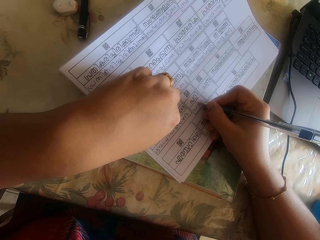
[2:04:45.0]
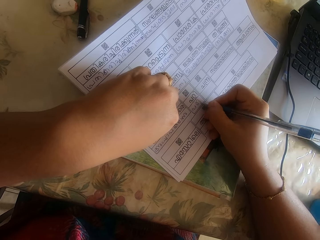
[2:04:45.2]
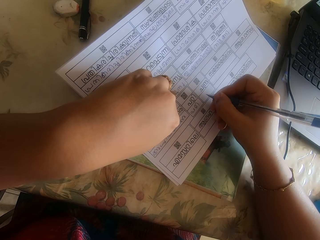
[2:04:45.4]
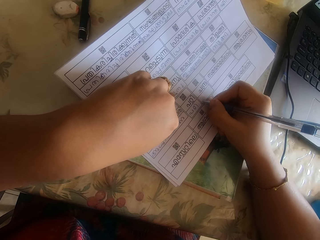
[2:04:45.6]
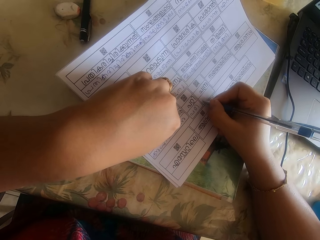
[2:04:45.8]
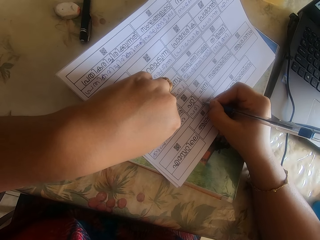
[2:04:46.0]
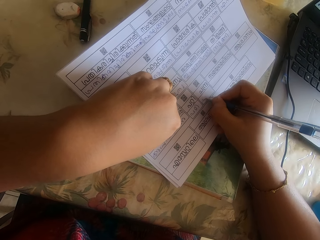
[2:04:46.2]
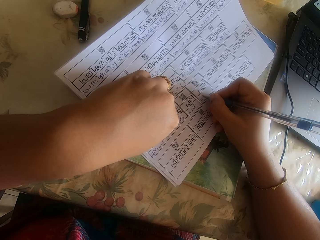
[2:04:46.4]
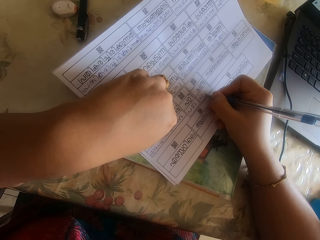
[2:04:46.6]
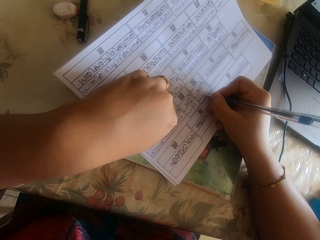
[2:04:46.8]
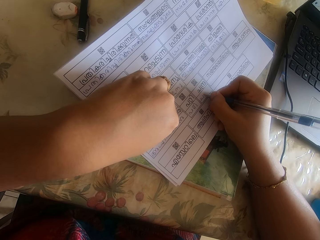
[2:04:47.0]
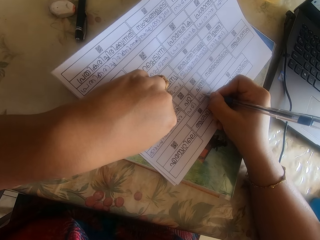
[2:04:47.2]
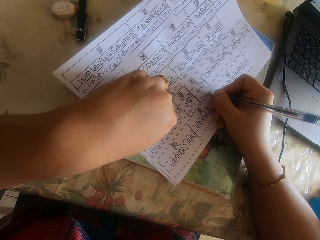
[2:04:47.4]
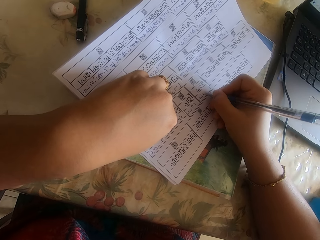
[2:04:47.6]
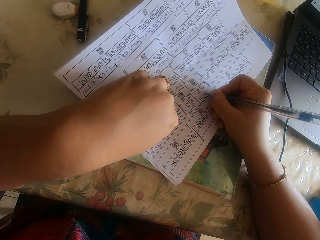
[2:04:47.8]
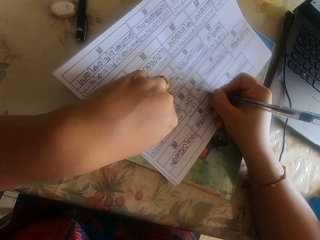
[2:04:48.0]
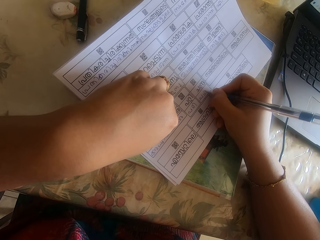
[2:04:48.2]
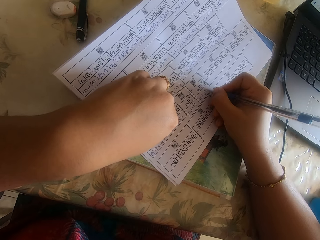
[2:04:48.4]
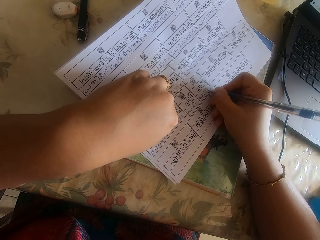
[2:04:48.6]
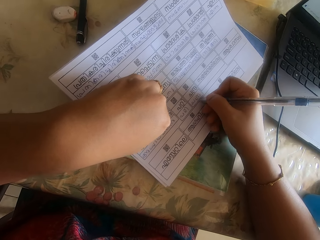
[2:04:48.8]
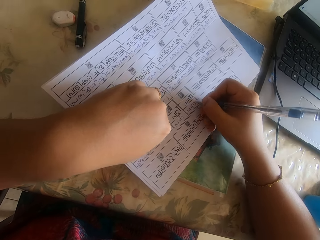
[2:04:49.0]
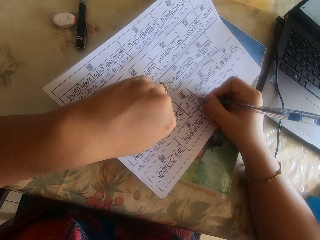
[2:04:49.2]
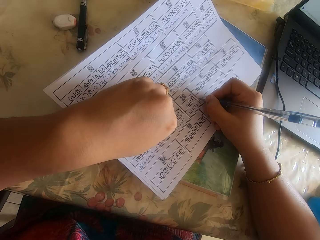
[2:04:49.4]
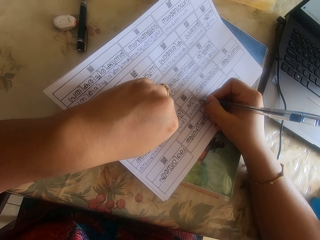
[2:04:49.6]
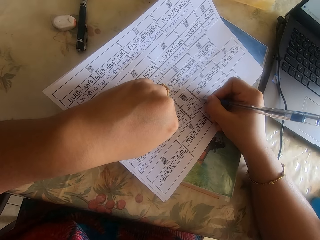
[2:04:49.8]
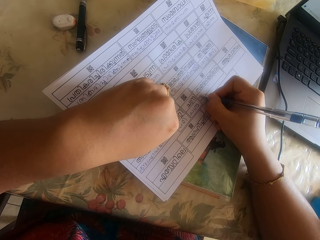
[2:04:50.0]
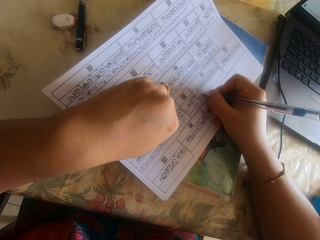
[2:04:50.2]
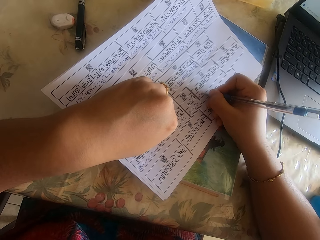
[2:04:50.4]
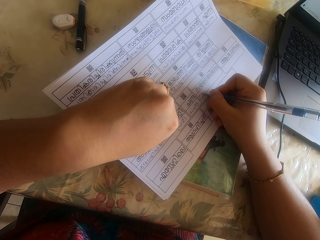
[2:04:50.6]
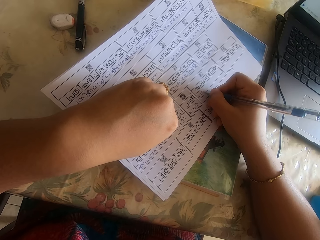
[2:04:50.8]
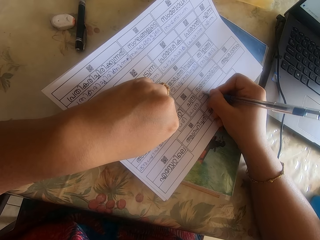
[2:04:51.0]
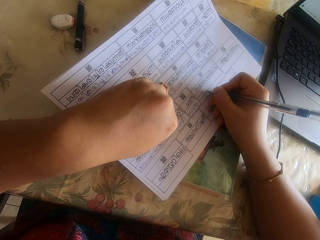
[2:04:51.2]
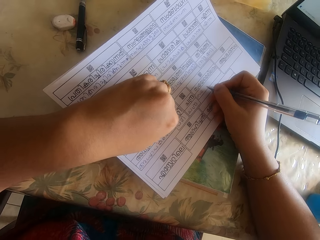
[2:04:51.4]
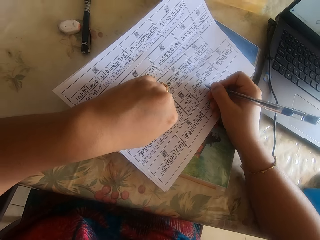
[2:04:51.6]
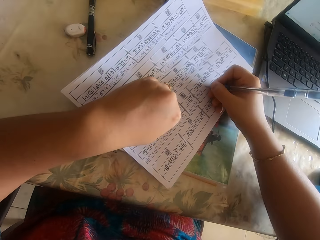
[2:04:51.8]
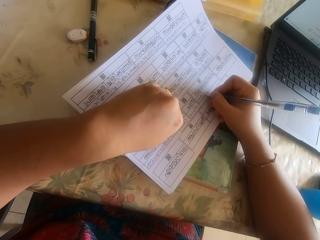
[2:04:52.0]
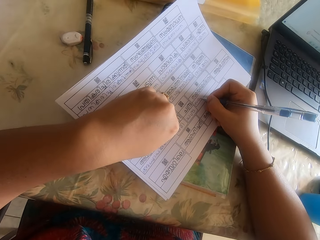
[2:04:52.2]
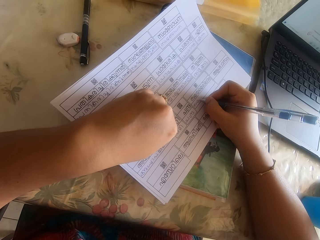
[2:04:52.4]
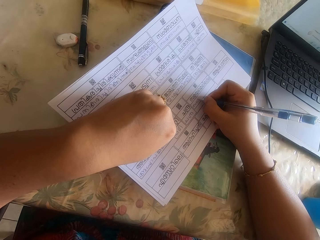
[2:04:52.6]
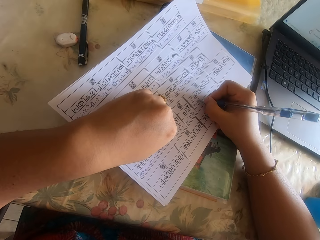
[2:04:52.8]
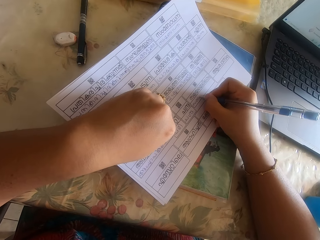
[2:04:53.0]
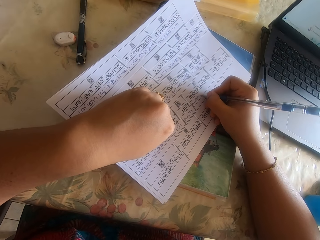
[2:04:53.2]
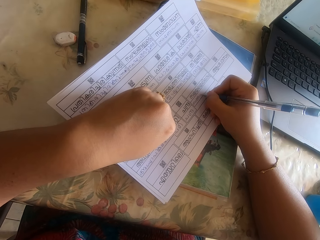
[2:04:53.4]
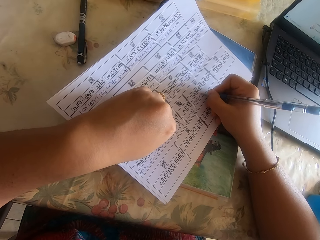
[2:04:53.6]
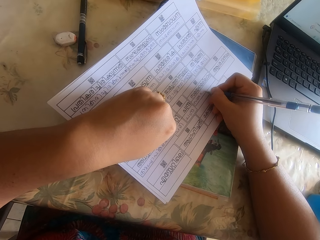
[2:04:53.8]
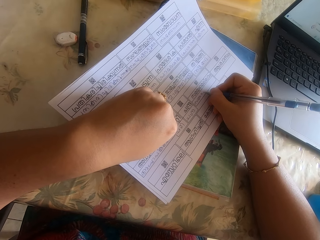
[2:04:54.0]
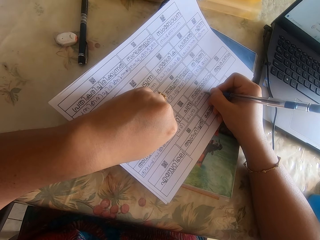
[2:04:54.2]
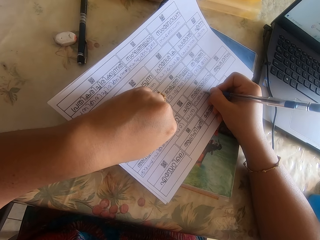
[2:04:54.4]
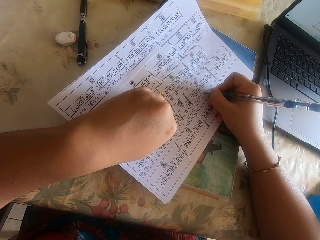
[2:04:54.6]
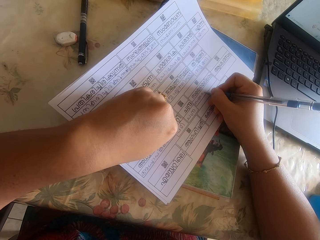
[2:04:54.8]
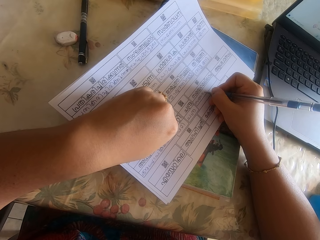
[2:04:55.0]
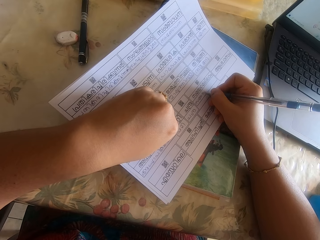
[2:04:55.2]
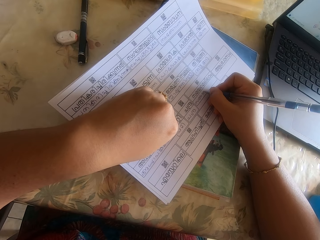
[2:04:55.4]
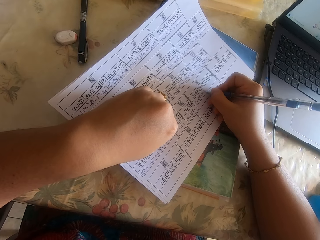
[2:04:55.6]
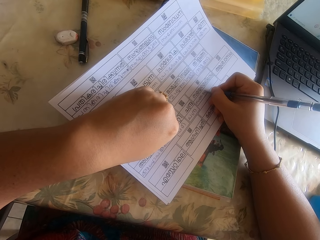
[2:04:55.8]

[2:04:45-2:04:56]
The camera wearer moves the piece of paper.

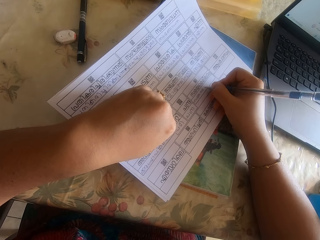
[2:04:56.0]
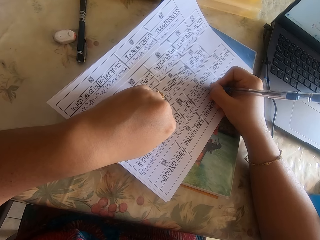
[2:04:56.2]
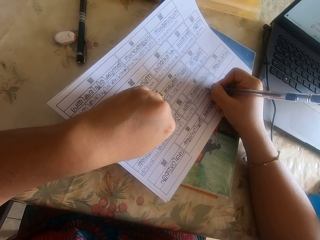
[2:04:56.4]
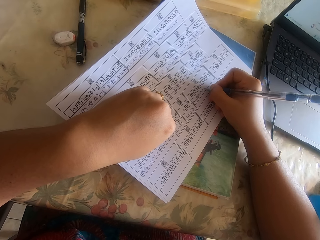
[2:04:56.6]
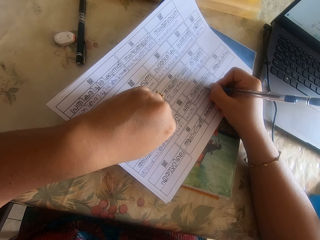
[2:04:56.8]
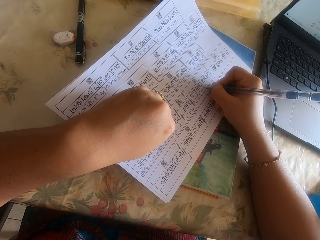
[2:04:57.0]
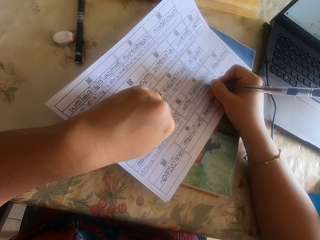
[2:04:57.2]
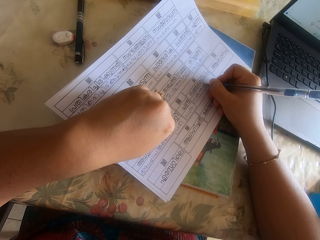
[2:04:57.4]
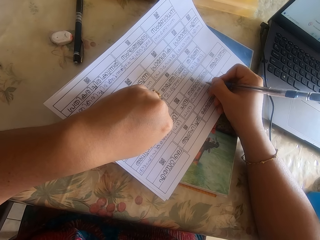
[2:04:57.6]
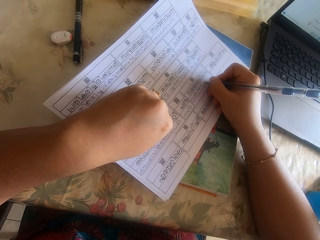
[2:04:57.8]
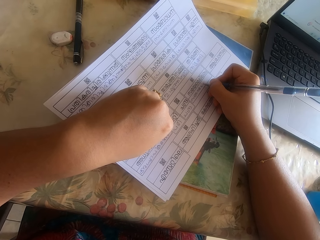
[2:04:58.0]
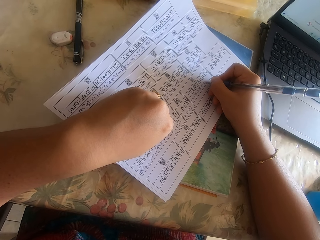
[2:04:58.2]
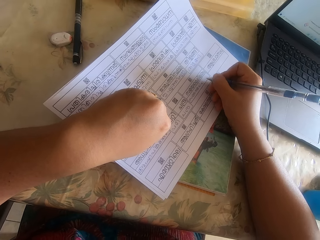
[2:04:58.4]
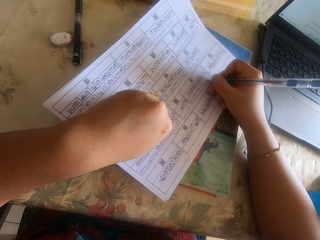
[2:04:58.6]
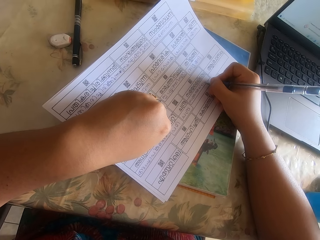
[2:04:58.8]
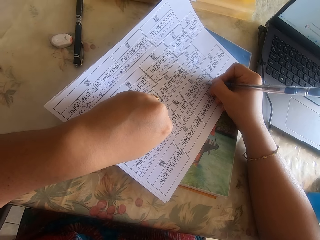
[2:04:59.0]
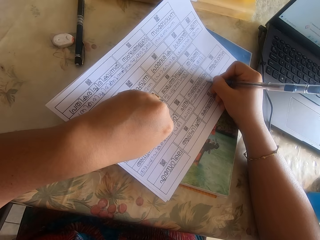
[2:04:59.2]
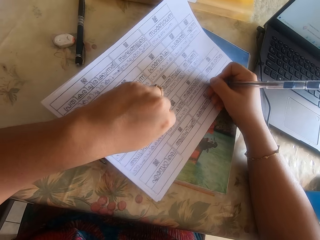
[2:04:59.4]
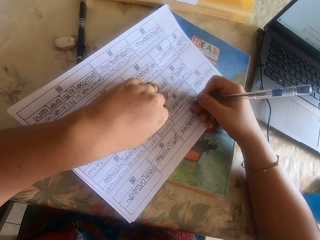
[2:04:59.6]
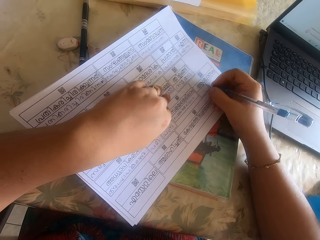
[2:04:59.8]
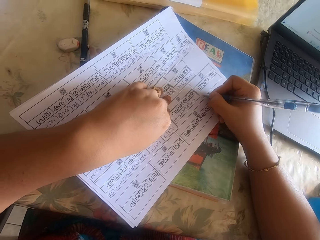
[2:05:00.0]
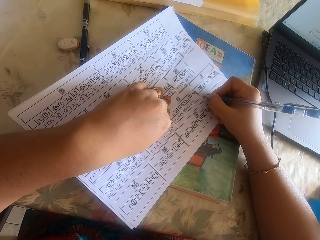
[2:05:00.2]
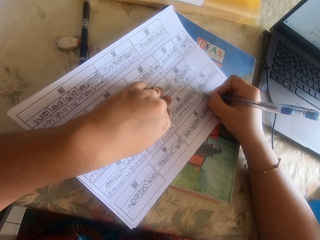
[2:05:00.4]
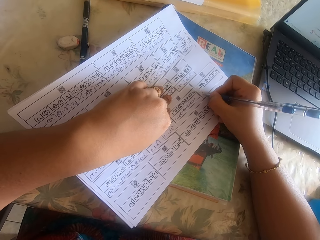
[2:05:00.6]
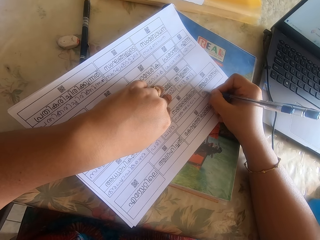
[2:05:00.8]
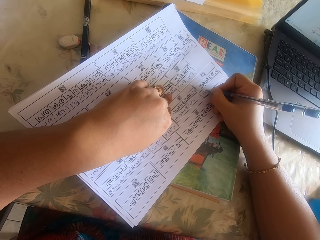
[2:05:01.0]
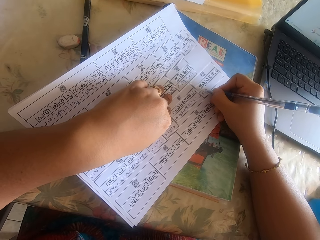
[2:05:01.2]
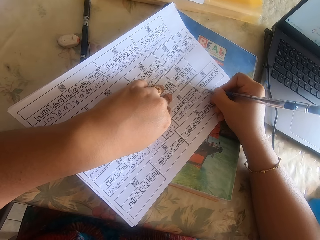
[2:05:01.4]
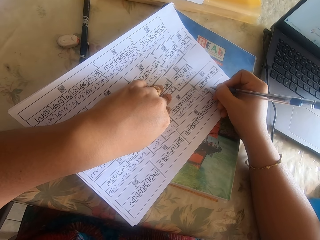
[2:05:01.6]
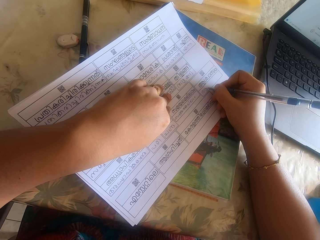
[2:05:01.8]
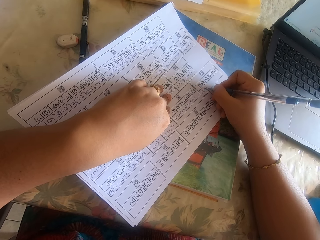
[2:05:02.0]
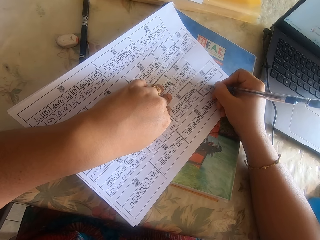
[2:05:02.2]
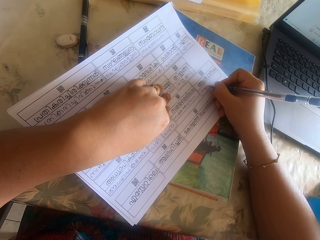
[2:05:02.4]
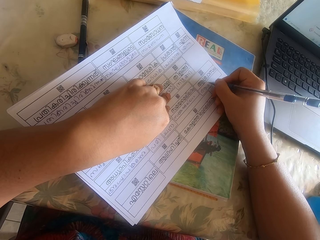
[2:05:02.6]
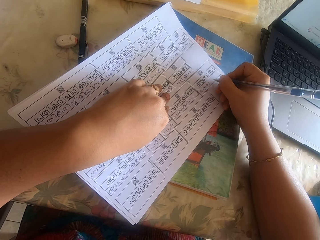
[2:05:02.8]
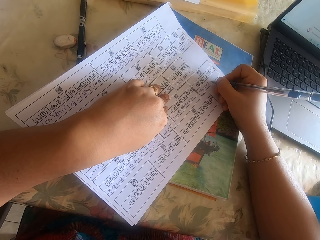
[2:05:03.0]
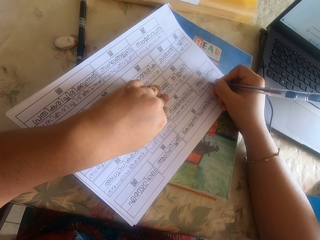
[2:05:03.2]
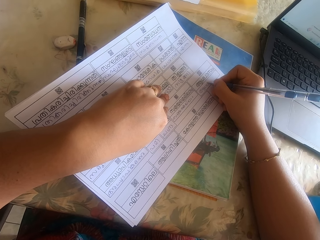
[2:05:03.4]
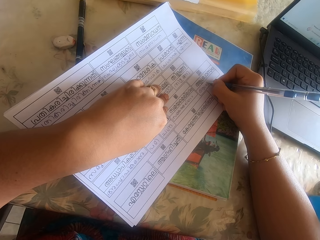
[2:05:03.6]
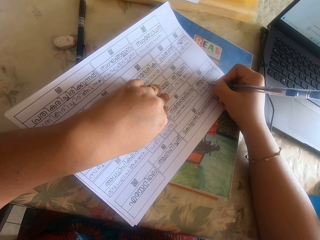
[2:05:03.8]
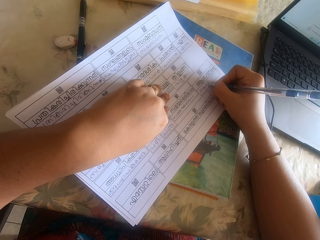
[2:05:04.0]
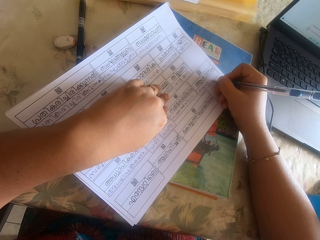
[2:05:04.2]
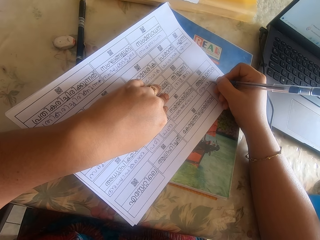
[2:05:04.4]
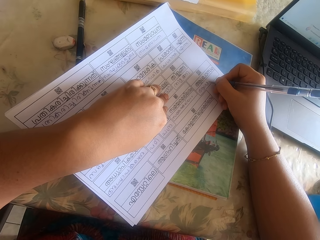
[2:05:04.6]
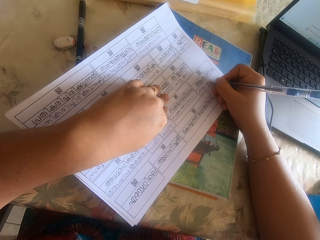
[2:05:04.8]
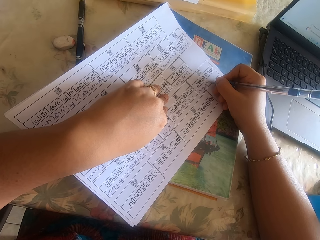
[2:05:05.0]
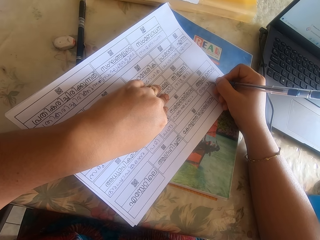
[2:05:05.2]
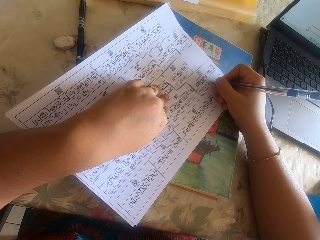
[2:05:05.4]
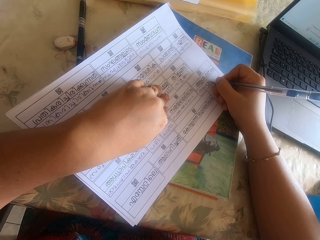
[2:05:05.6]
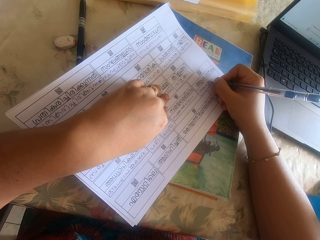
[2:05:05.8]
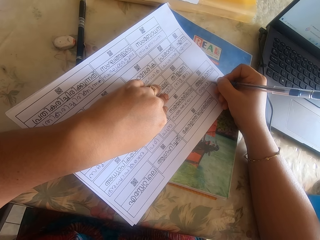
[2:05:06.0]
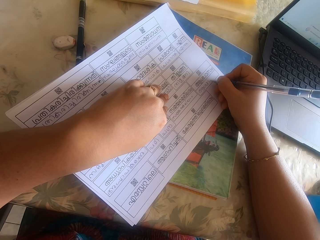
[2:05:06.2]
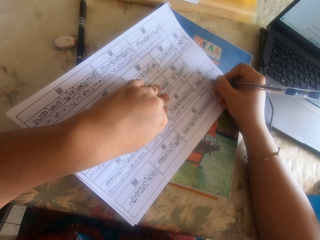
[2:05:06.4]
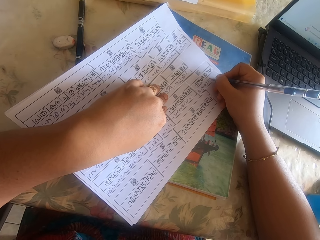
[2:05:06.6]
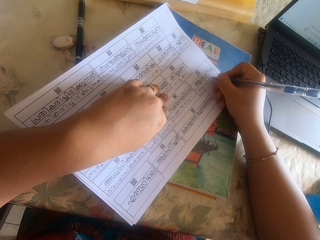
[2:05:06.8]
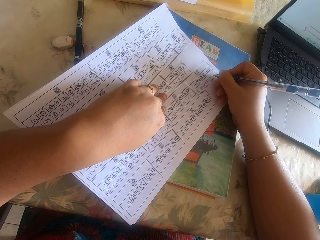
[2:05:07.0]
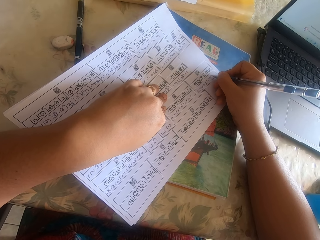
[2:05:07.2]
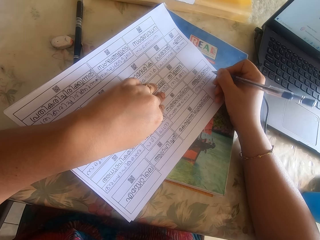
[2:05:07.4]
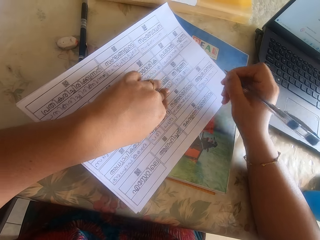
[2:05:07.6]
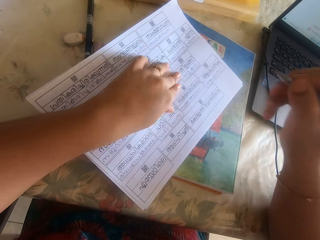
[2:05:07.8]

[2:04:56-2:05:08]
The camera wearer writes on a piece of paper.
